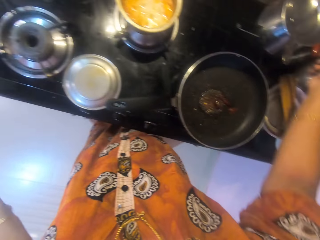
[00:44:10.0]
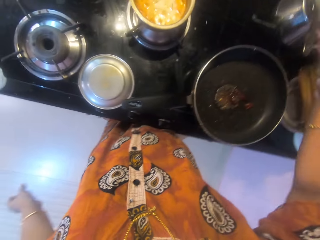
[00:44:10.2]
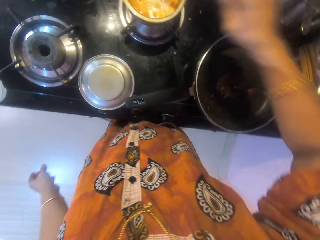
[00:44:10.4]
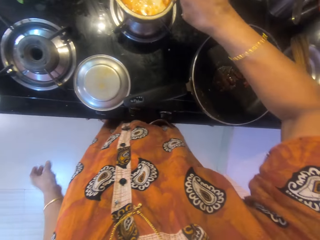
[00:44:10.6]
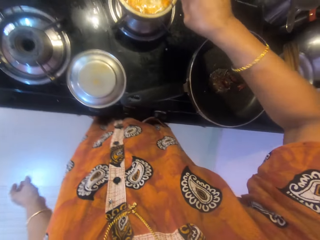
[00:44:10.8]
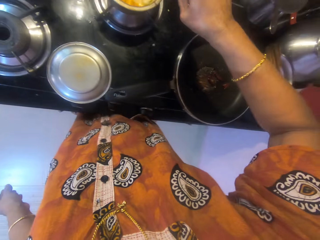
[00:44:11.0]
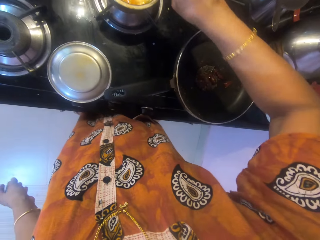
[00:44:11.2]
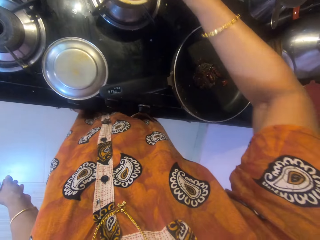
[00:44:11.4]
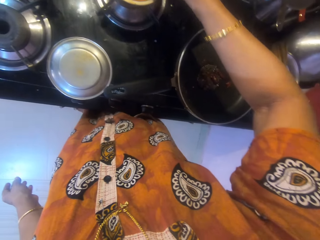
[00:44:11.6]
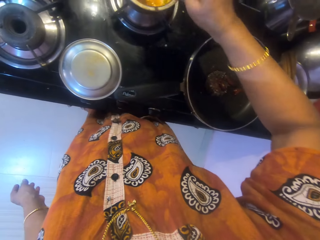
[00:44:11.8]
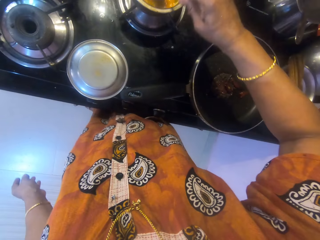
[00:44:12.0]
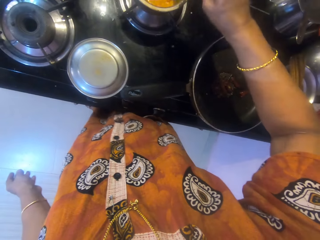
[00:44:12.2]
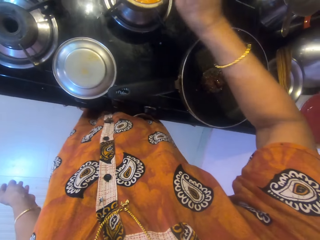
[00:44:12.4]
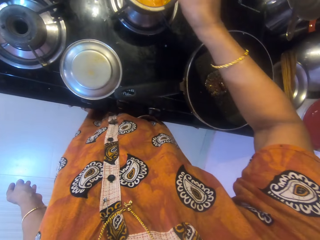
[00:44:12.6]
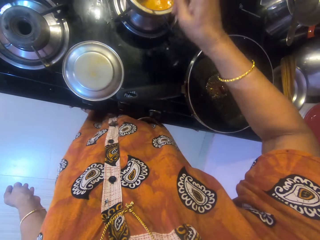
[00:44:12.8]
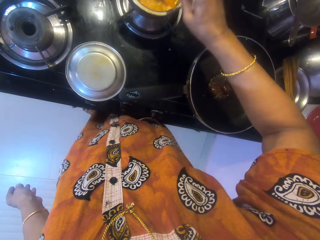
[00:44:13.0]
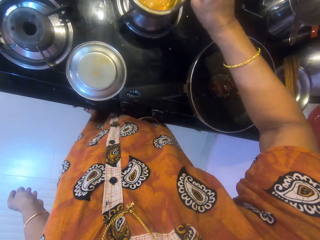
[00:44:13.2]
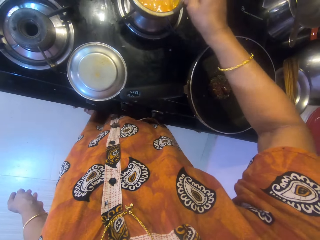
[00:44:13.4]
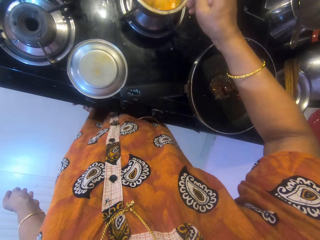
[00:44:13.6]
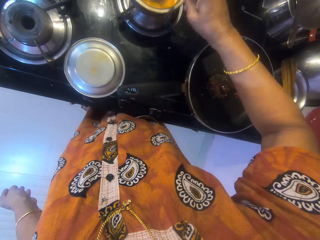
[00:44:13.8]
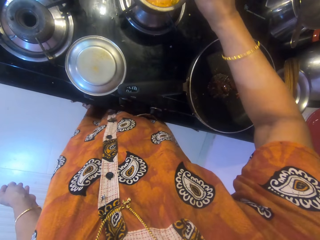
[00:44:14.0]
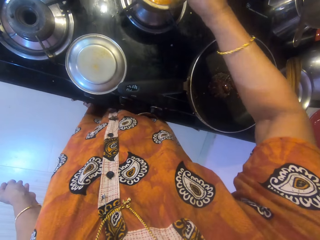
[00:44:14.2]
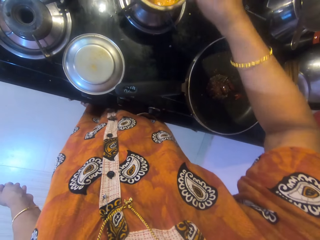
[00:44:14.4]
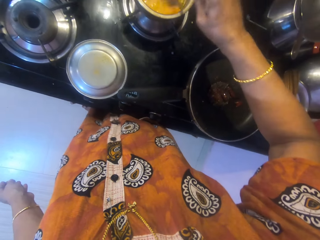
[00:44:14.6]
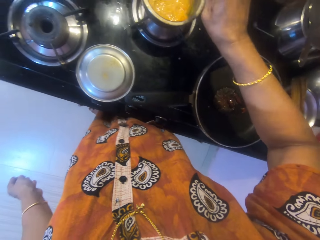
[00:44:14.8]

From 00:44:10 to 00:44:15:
The camera wearer picks the spoon from the top of the pot with her right hand. She stirs the content of the other pot with the spoon.

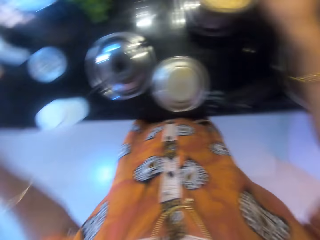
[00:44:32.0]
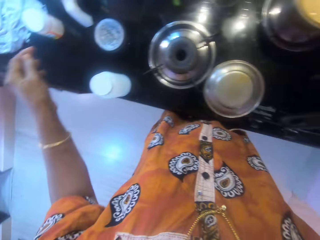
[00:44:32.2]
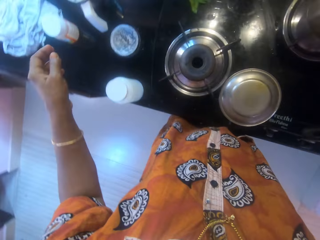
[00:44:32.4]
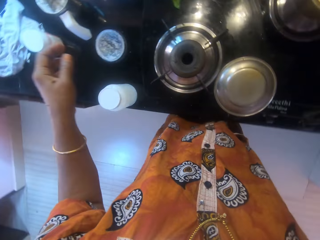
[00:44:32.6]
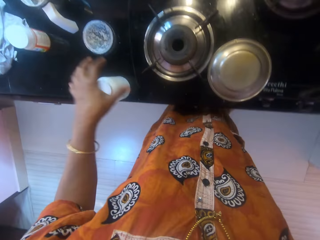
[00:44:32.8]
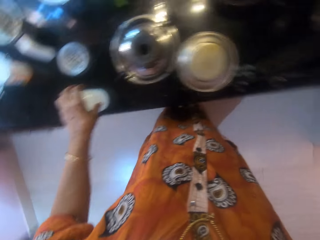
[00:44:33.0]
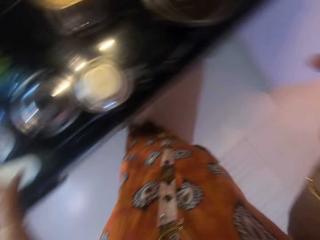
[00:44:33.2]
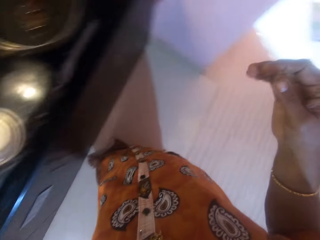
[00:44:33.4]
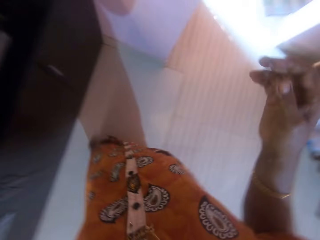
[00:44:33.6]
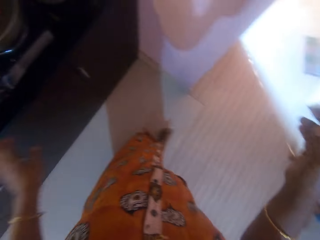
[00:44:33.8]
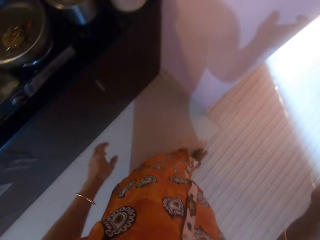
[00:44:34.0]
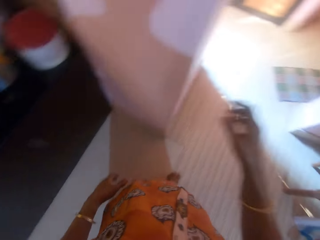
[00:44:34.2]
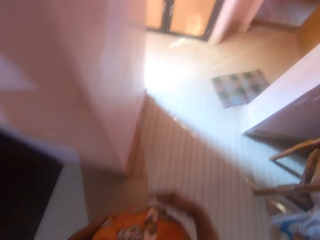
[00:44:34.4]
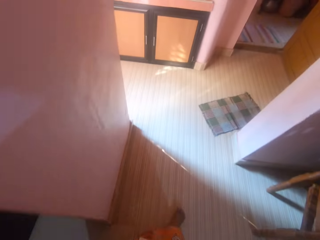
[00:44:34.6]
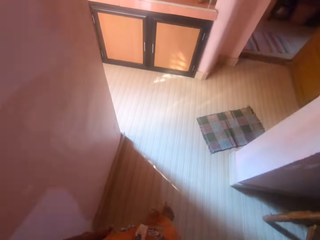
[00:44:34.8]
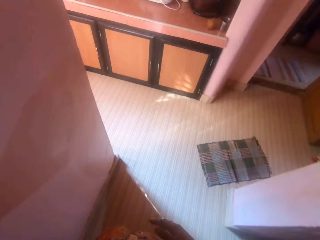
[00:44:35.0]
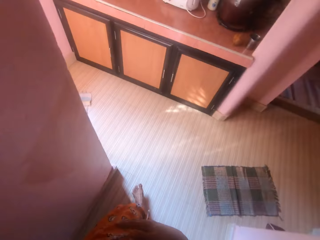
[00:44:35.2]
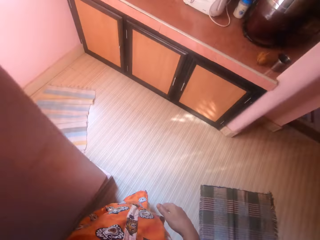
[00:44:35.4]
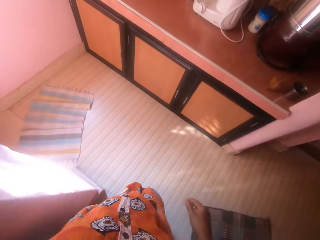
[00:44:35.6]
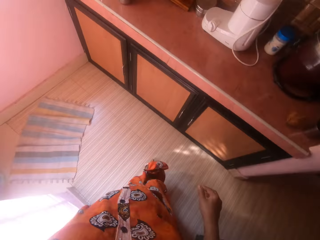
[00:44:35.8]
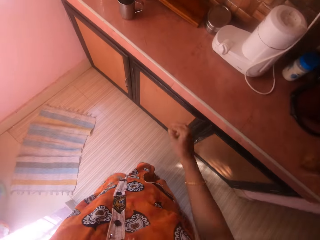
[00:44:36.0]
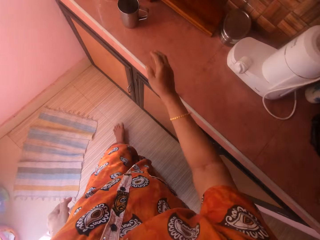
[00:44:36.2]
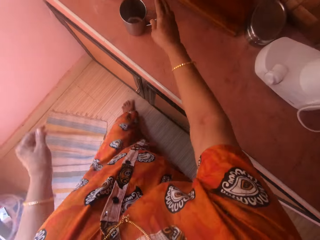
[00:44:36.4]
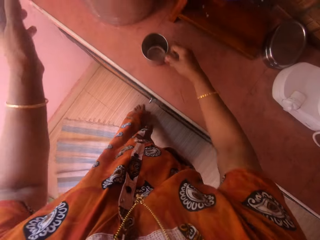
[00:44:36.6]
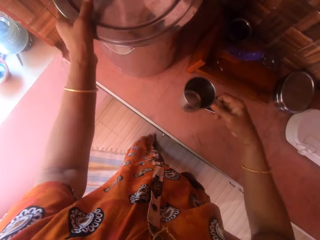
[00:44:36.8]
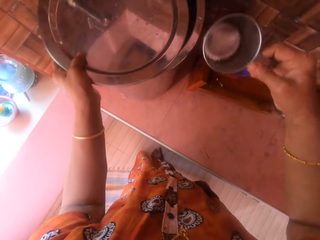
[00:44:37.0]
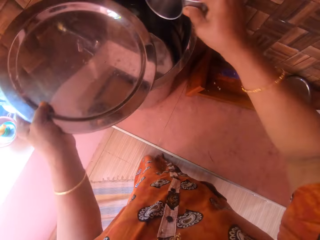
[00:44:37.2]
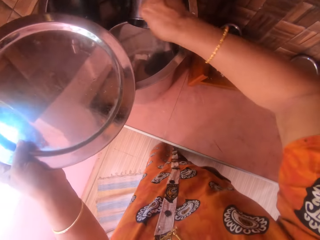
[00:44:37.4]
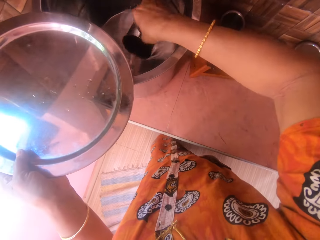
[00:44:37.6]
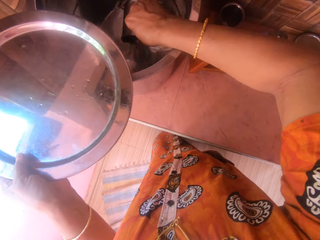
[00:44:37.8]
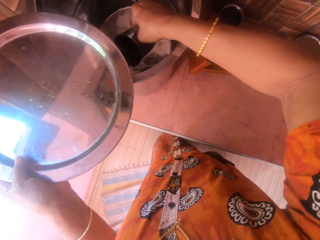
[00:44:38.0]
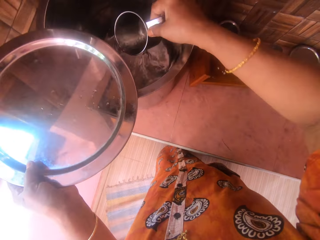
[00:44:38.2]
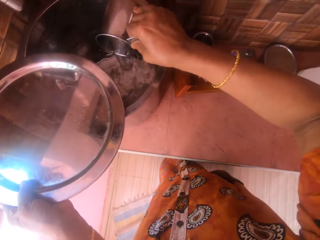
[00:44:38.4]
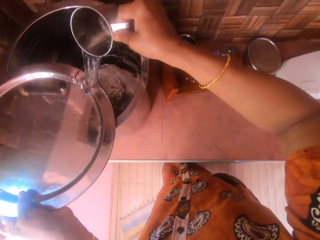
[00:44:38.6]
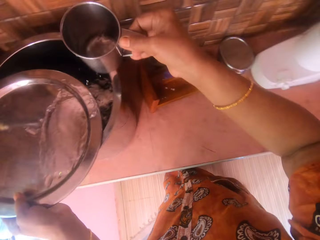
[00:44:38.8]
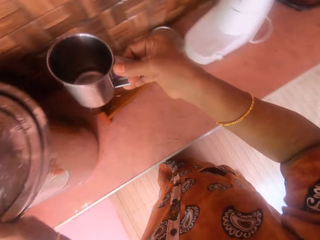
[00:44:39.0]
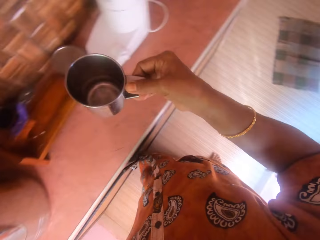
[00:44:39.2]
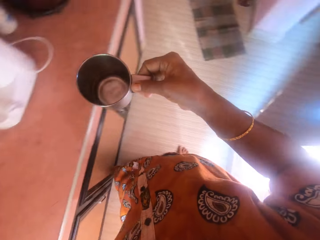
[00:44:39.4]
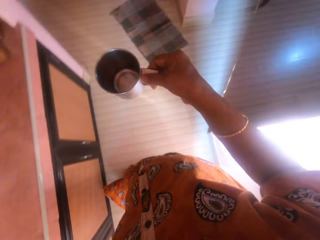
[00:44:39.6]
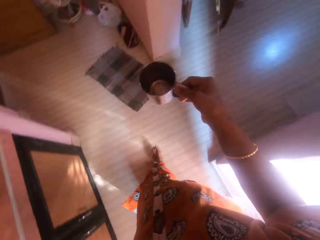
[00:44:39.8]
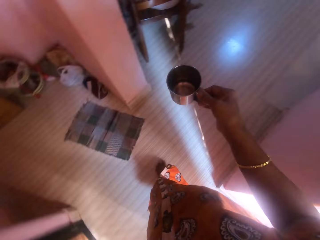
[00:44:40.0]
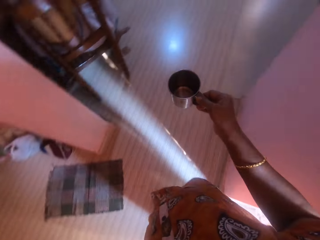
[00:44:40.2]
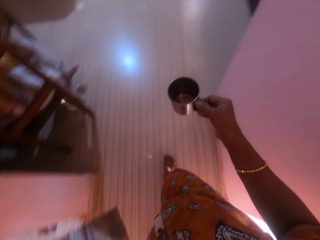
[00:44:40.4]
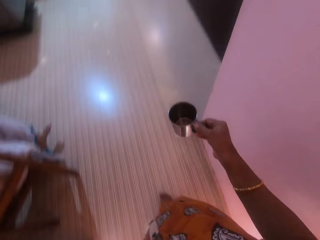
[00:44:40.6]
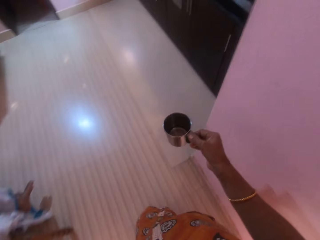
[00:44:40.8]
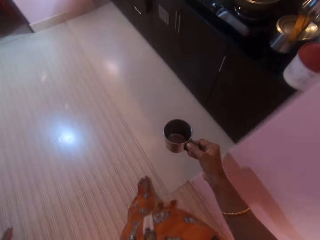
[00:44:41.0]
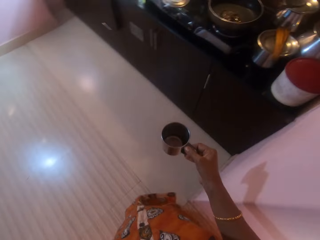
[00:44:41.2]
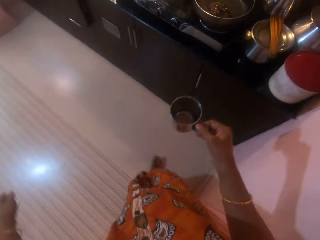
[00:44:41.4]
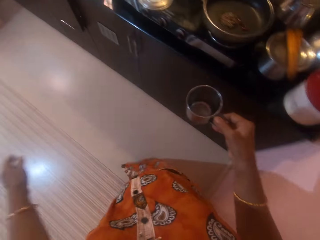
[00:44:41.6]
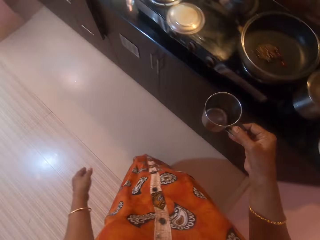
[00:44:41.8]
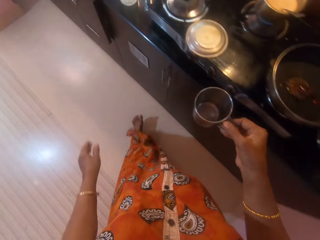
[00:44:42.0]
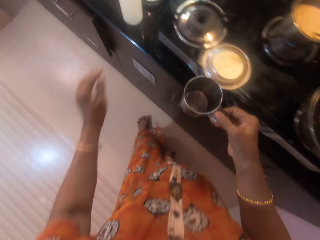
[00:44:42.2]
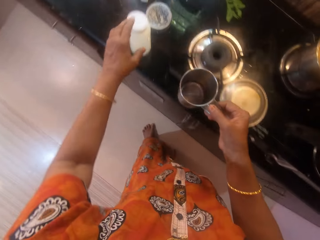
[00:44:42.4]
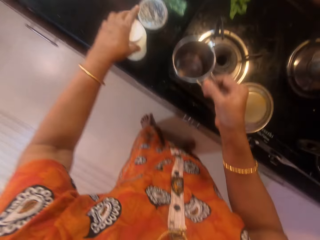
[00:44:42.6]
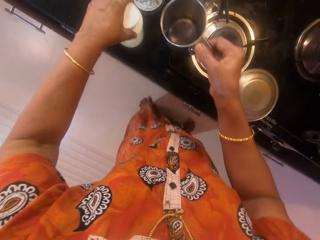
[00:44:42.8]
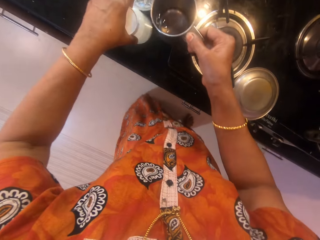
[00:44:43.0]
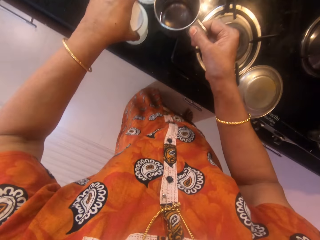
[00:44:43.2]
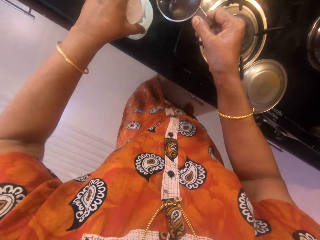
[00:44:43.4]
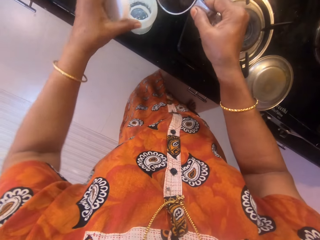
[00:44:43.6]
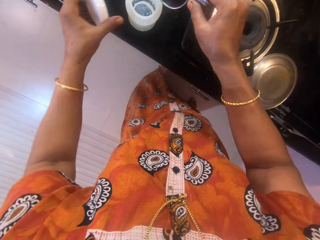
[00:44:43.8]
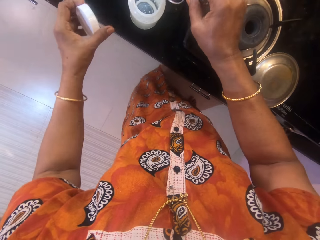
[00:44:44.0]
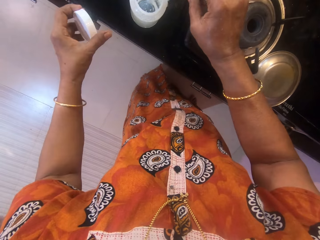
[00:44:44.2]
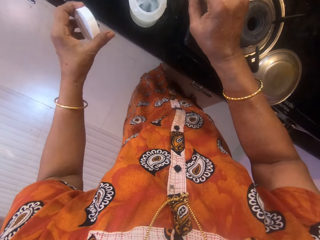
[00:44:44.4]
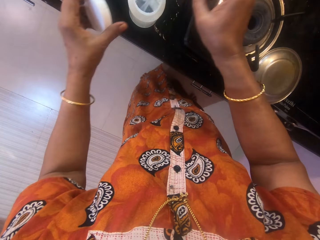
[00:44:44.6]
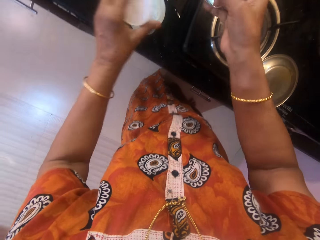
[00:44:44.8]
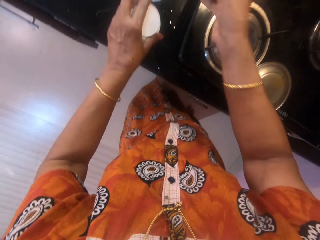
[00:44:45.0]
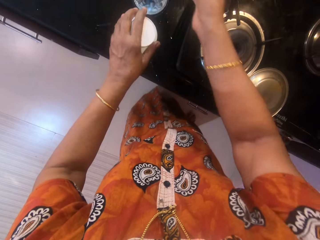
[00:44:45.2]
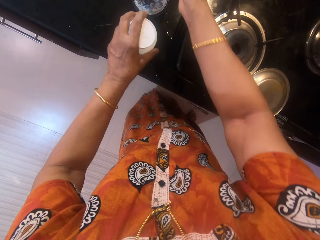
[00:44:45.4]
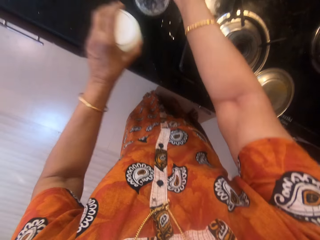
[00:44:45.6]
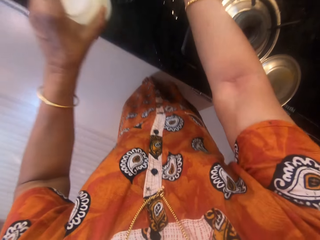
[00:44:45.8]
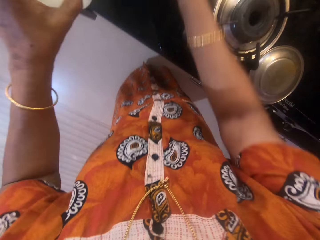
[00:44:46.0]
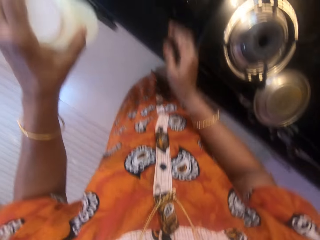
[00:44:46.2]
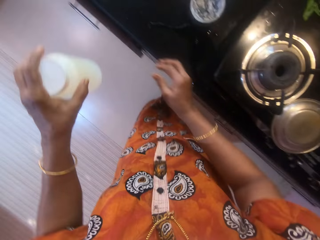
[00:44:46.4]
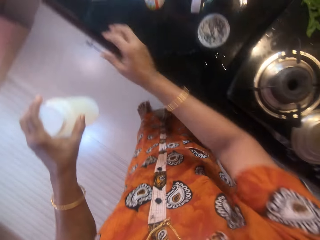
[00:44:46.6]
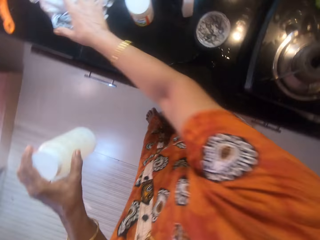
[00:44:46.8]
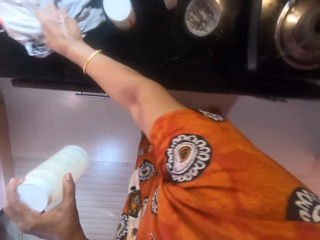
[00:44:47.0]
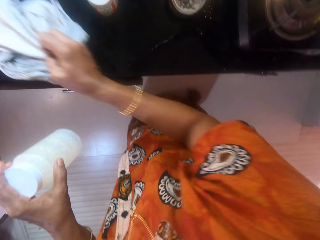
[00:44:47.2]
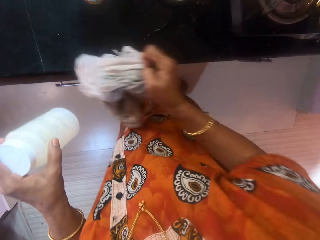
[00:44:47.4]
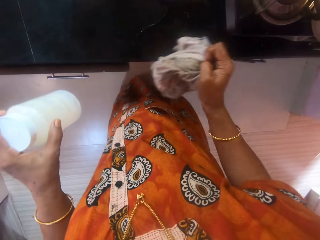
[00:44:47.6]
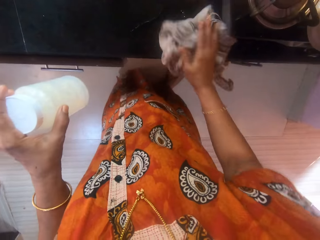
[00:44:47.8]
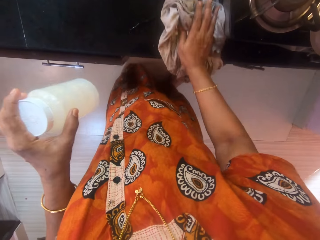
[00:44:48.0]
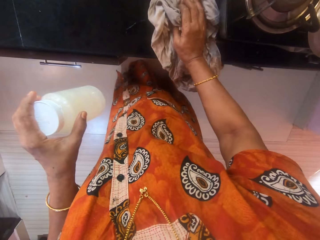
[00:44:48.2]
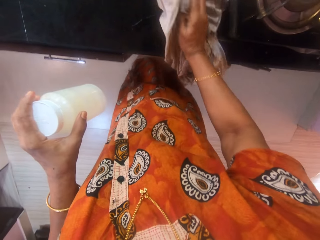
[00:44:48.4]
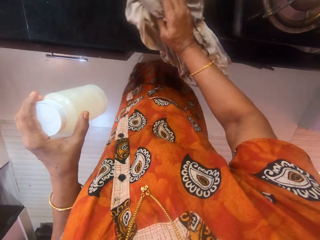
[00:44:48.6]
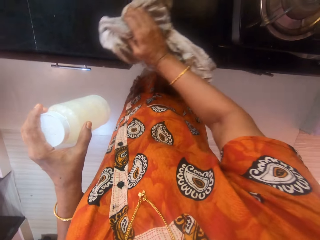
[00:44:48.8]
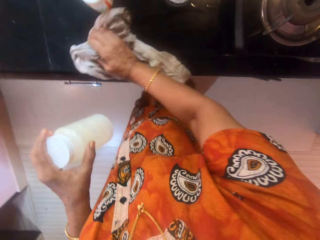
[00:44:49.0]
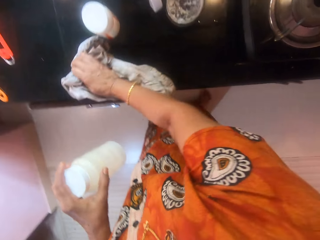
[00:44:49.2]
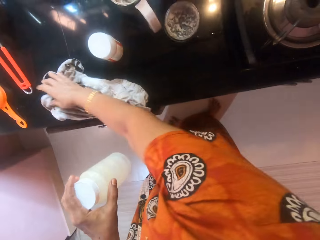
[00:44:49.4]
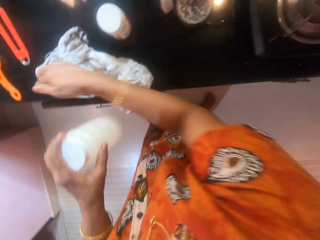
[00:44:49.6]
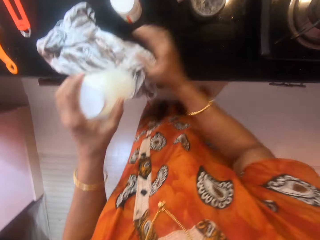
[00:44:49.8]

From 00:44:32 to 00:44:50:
The camera wearer touches a bottle. She moves the other container on the counter with her left hand. She walks around the room. She picks another cup from another counter with her right hand. She opens the stainless container or metal bucket with her left hand. She scoops out water from the stainless container with the other cup. She closes the bucket with a lid. She walks around the room. She opens the other container with her left hand. She pours the water in the other cup into the other container. She closes the other container. She drops the other cup on the counter. She picks the other container from the counter with her left hand. She picks the rag from the counter with her right hand. She cleans the counter with the rag and drops the rag on the counter.
